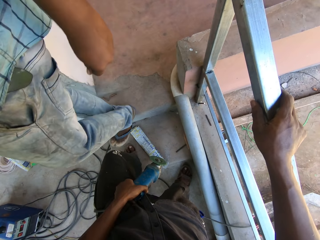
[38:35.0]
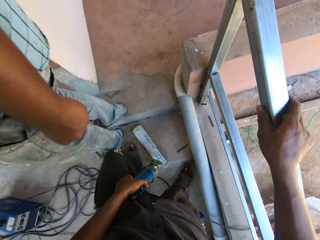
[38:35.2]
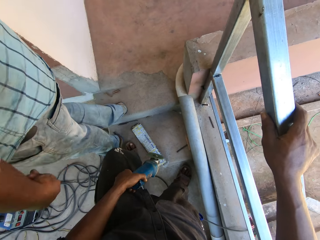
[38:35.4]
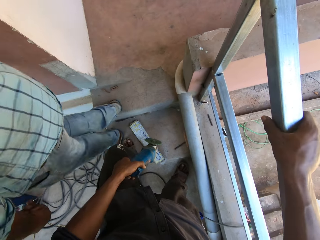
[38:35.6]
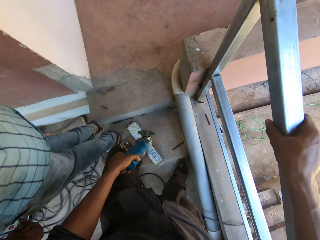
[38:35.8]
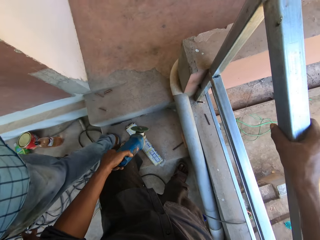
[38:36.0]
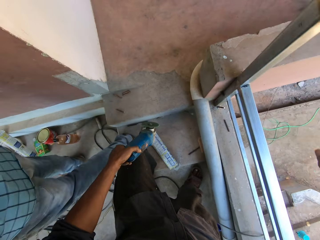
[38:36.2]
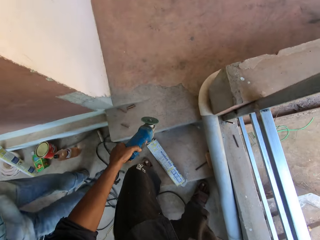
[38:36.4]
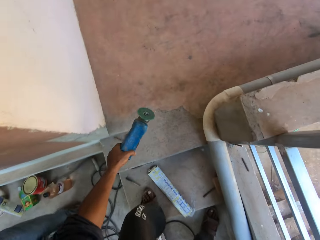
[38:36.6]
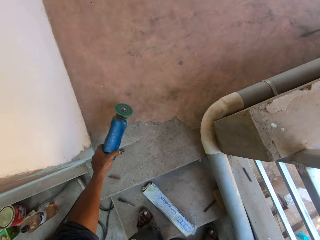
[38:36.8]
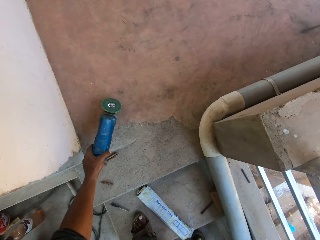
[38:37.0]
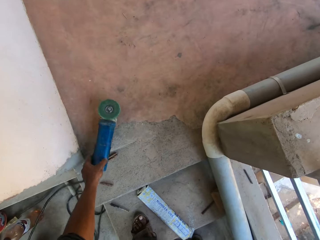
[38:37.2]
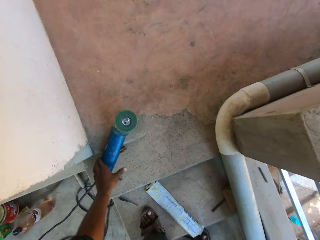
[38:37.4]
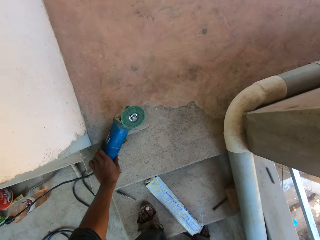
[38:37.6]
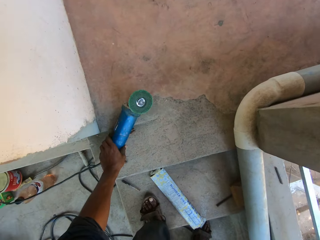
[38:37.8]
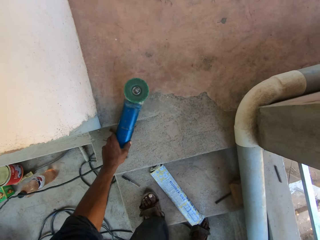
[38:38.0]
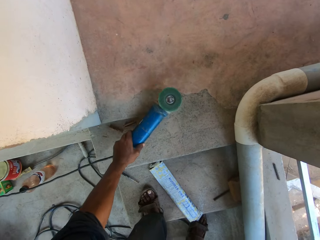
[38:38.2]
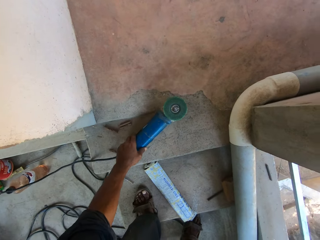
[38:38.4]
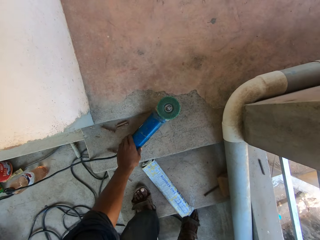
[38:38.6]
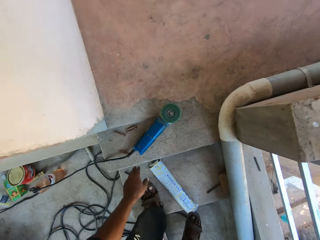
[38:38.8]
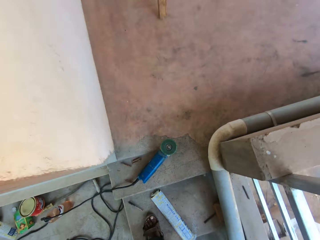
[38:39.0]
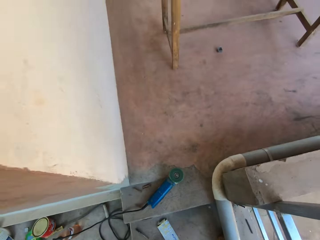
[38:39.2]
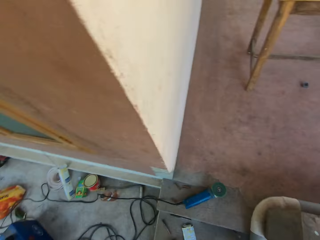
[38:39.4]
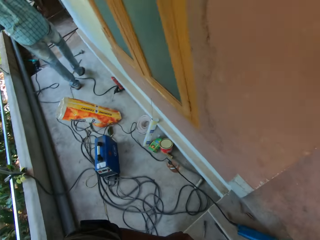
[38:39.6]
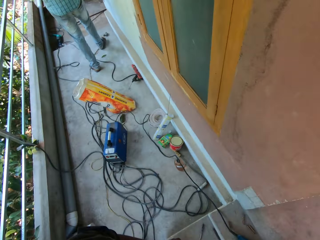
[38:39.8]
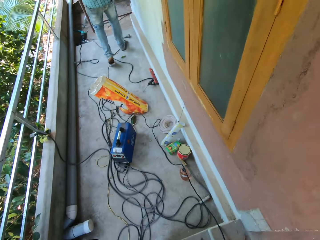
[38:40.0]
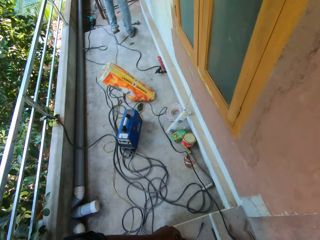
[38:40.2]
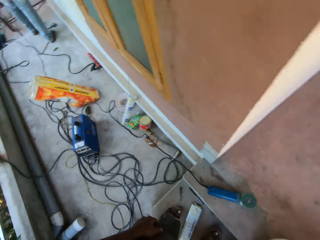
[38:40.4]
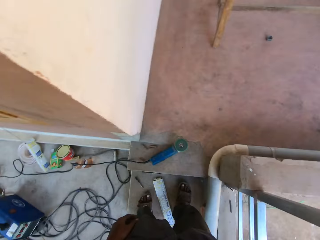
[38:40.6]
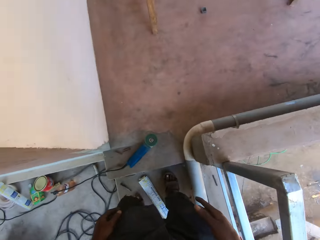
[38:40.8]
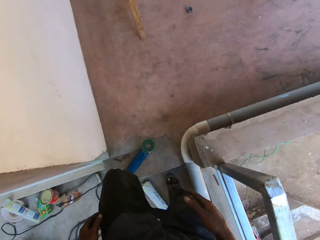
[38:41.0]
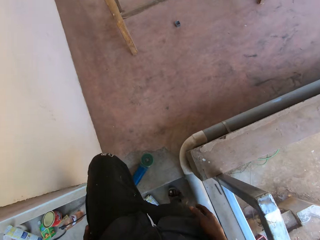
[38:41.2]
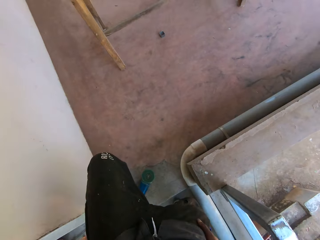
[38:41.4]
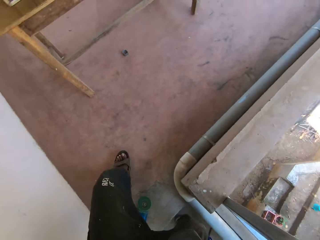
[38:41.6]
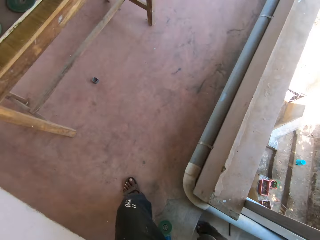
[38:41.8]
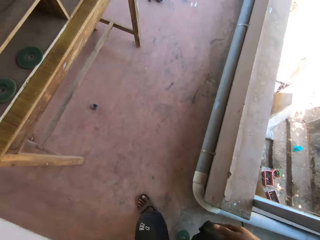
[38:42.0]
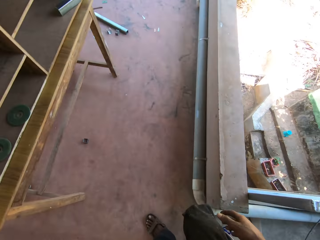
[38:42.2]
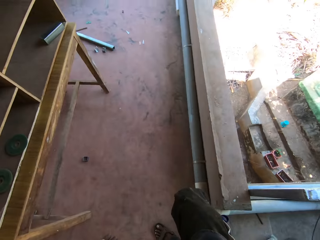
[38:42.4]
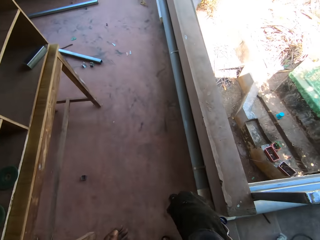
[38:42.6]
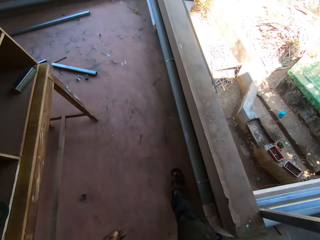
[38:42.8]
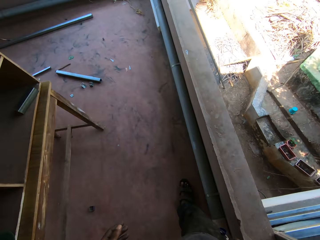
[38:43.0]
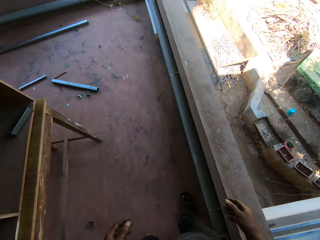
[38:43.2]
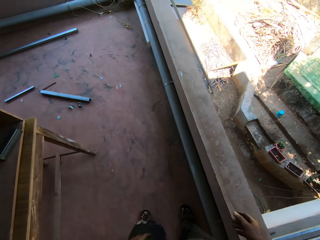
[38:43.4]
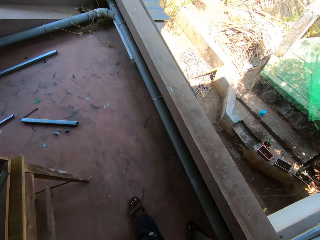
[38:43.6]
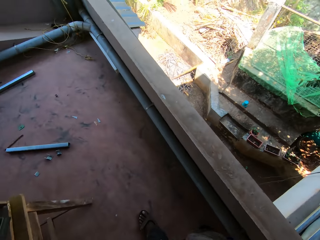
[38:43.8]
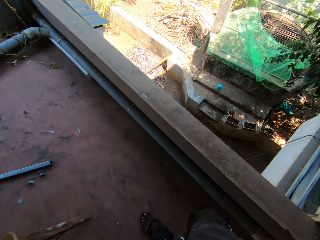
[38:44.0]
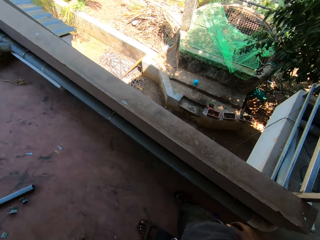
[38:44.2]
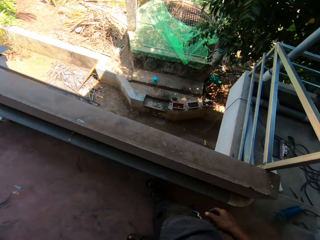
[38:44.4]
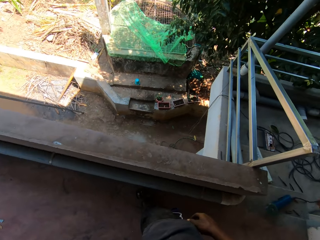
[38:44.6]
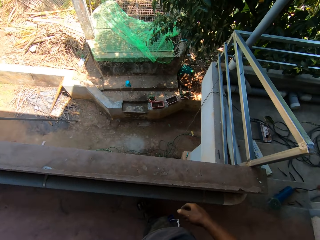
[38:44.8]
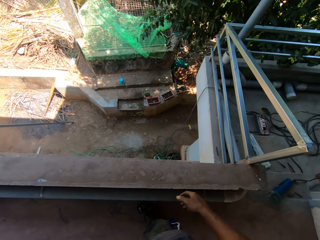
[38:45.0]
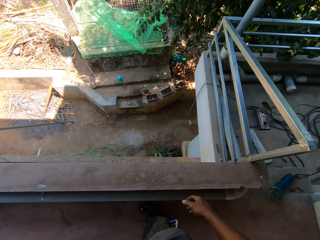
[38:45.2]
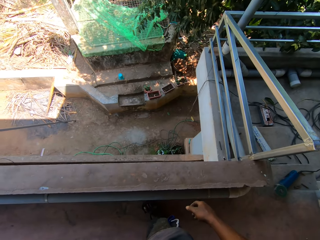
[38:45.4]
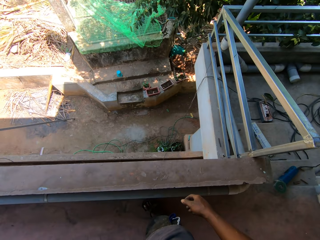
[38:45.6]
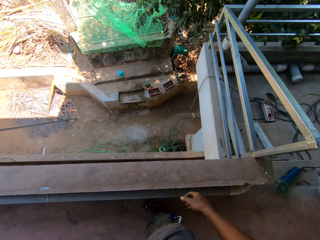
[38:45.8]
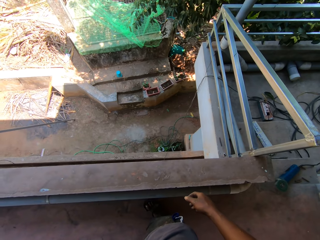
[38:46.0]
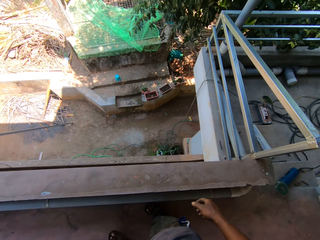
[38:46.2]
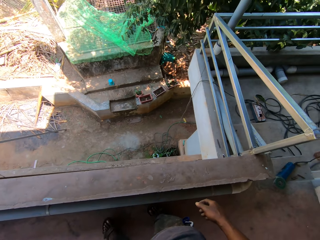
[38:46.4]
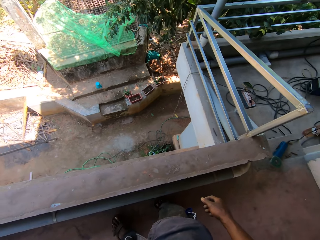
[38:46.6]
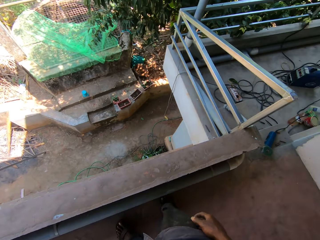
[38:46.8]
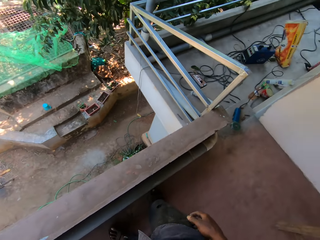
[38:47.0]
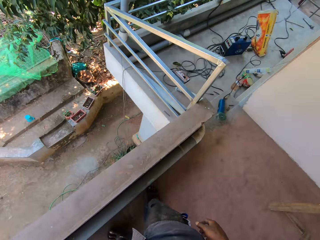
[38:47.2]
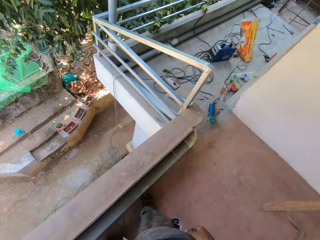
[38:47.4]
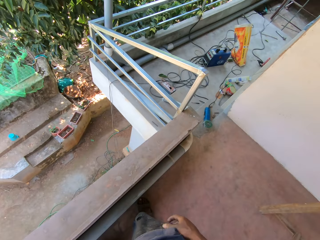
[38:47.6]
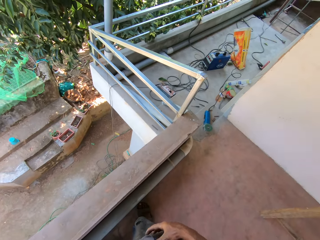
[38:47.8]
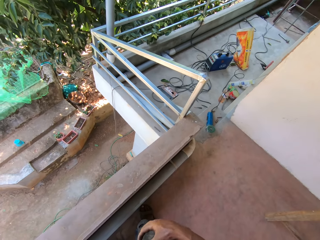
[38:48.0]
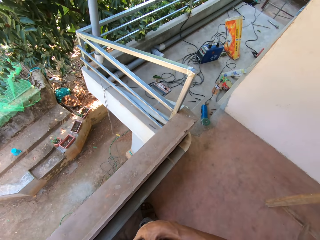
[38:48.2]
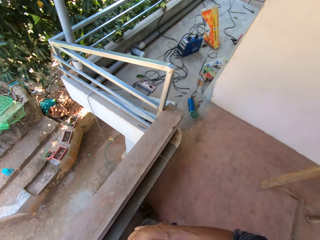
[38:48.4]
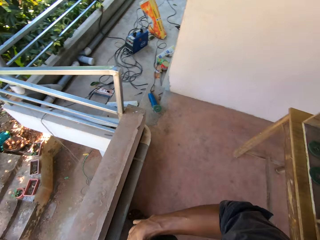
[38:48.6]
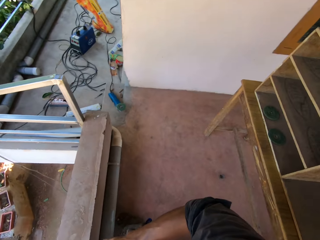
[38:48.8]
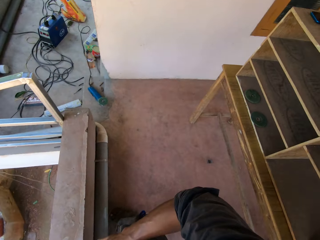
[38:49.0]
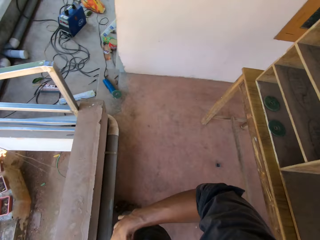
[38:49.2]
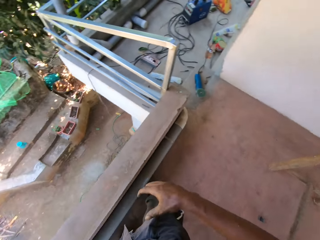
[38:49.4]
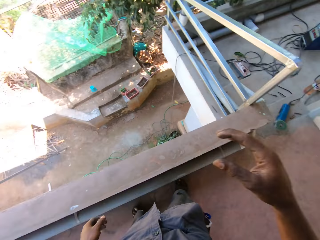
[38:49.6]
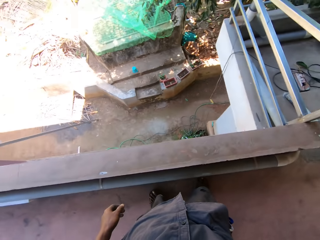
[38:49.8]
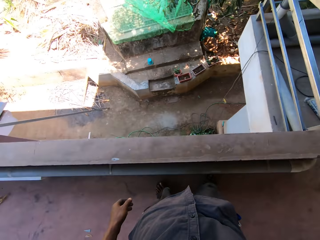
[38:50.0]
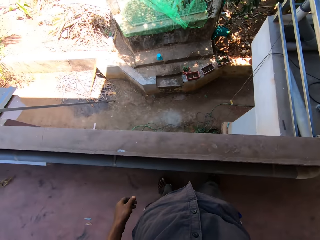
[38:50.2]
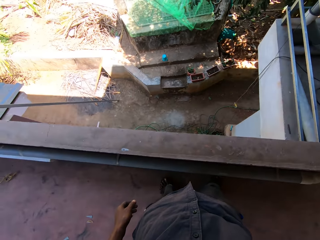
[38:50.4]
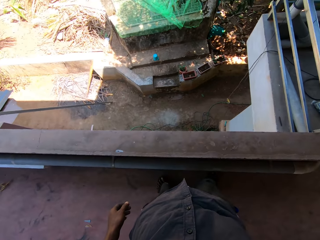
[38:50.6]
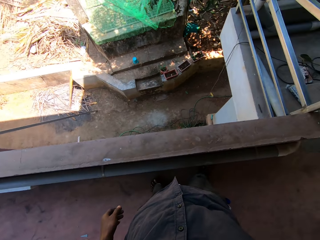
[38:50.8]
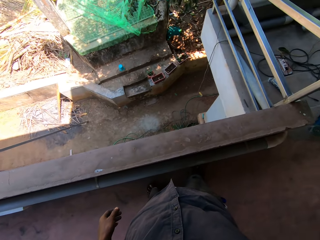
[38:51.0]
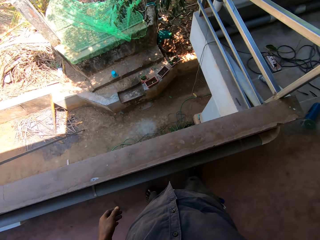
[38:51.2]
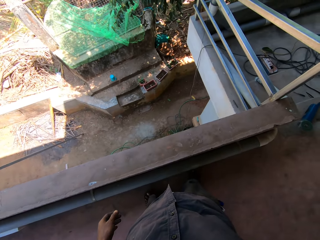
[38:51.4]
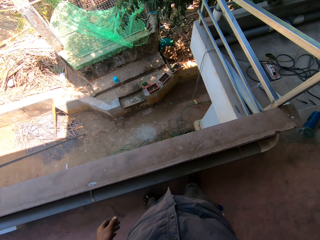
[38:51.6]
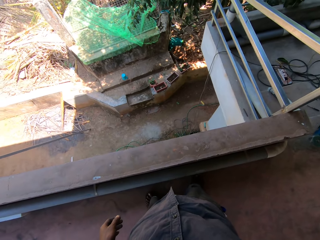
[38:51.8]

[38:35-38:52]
The camera wearer drops the angle grinder in his left hand on the floor. He looks around. He walks around. He adjusts the camera.
